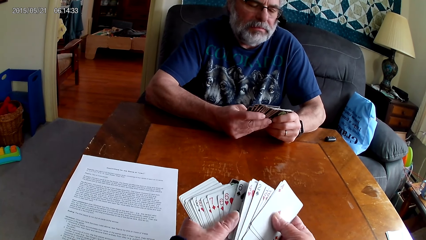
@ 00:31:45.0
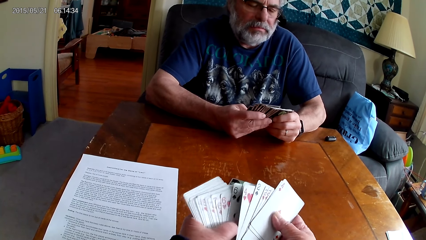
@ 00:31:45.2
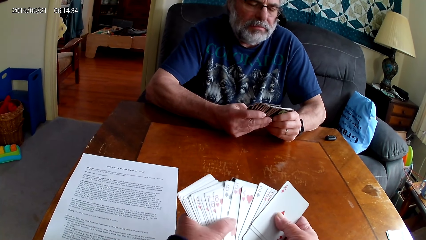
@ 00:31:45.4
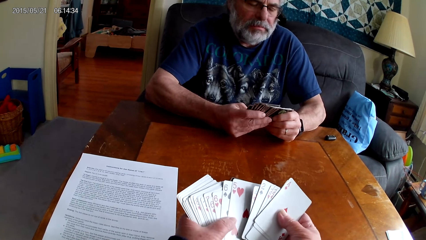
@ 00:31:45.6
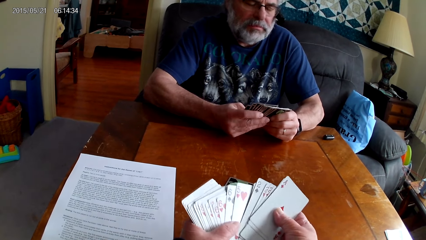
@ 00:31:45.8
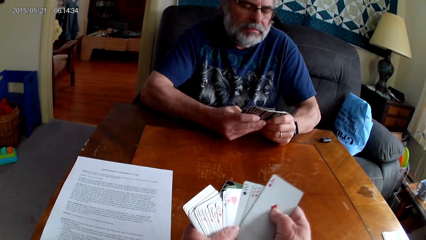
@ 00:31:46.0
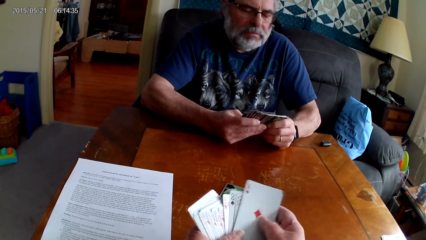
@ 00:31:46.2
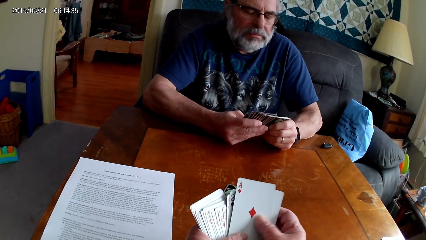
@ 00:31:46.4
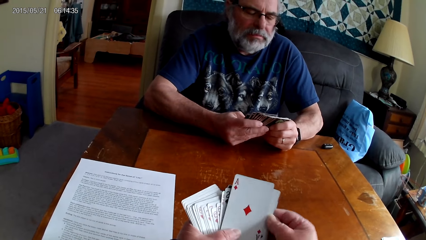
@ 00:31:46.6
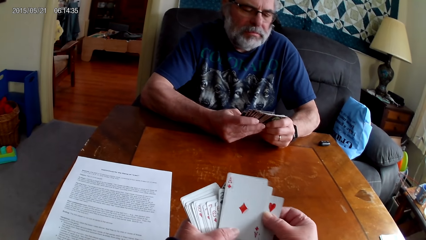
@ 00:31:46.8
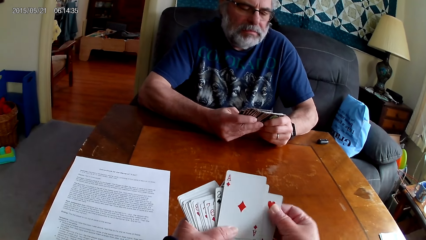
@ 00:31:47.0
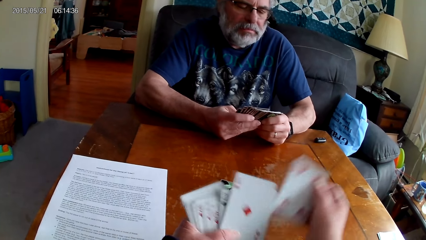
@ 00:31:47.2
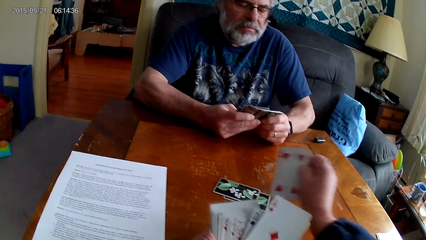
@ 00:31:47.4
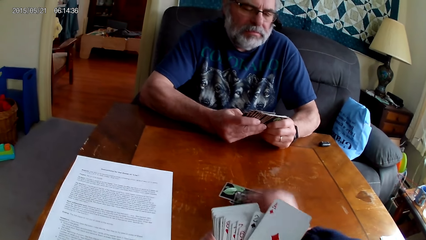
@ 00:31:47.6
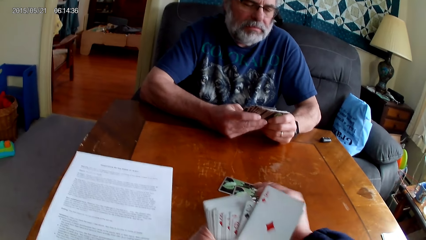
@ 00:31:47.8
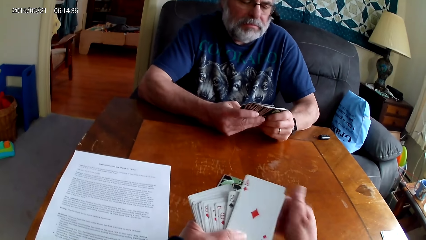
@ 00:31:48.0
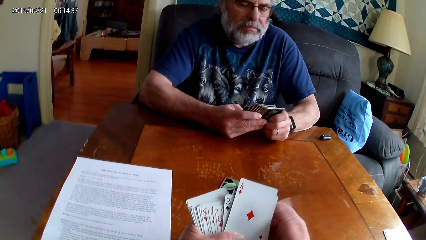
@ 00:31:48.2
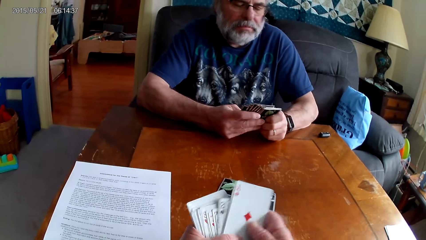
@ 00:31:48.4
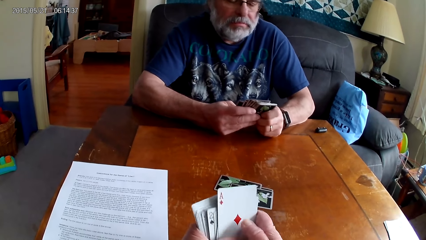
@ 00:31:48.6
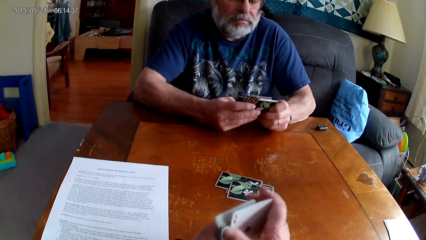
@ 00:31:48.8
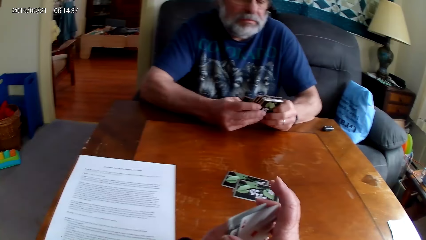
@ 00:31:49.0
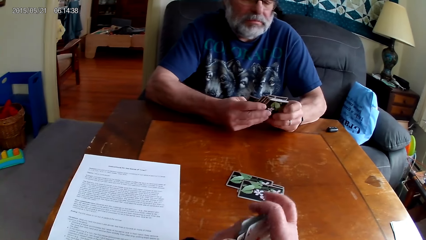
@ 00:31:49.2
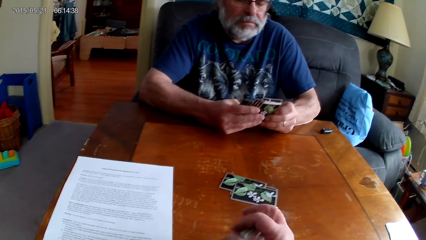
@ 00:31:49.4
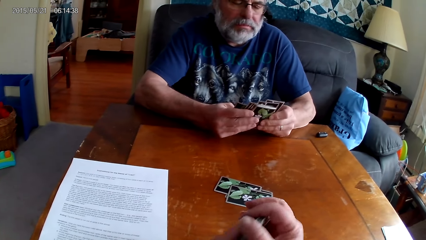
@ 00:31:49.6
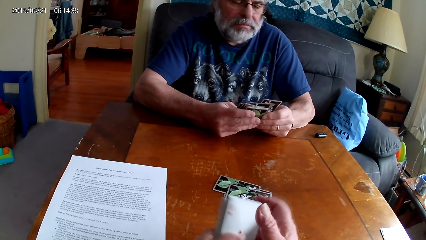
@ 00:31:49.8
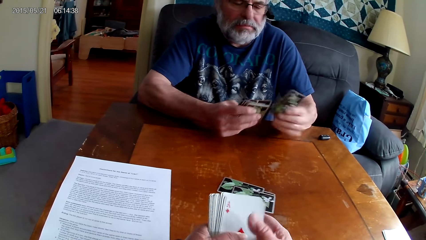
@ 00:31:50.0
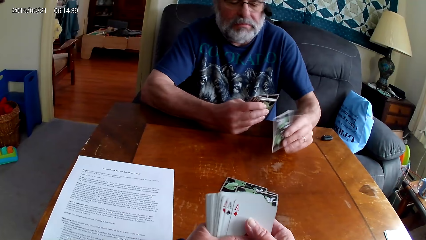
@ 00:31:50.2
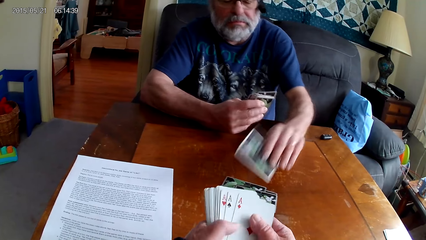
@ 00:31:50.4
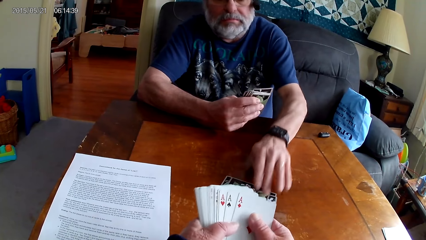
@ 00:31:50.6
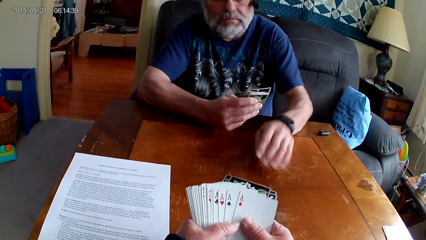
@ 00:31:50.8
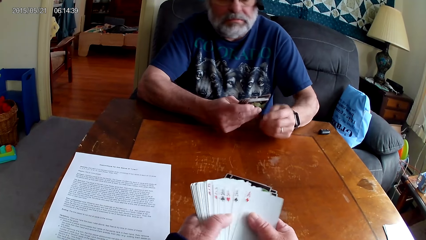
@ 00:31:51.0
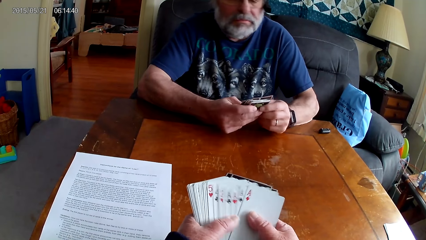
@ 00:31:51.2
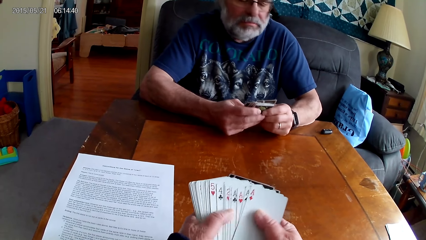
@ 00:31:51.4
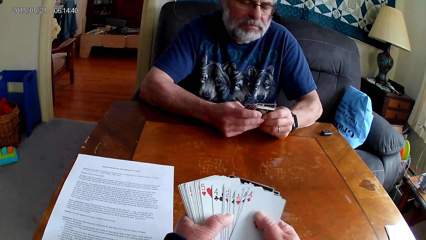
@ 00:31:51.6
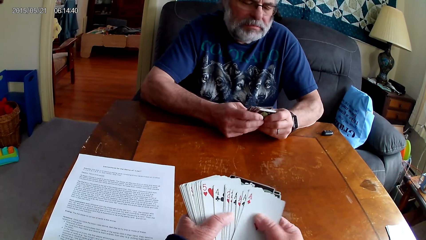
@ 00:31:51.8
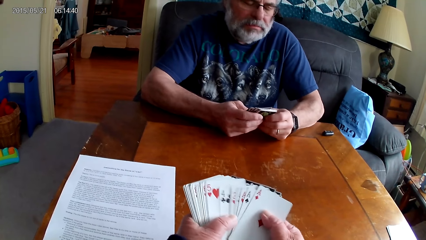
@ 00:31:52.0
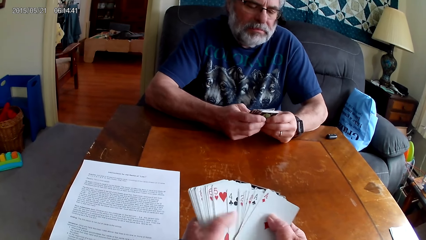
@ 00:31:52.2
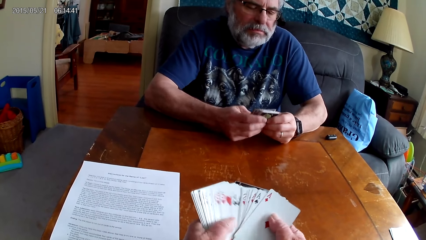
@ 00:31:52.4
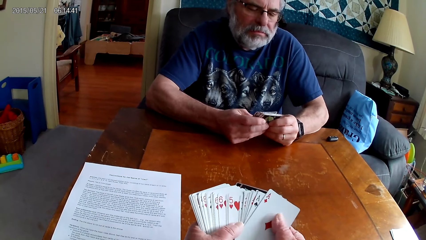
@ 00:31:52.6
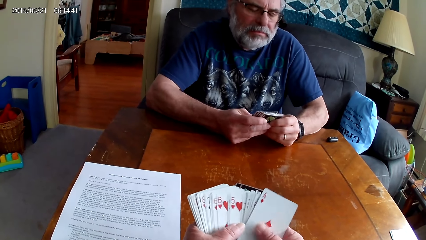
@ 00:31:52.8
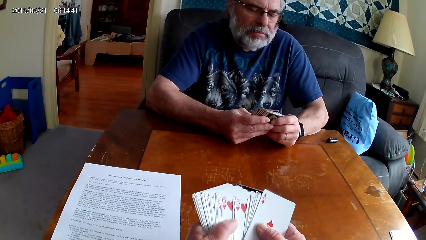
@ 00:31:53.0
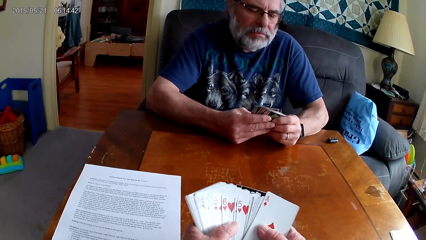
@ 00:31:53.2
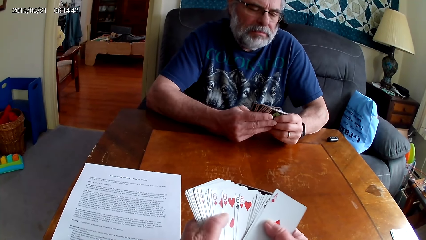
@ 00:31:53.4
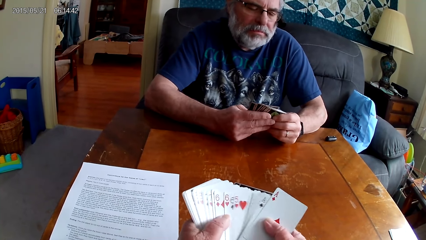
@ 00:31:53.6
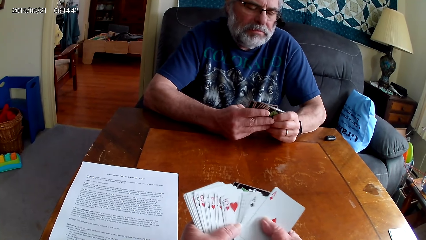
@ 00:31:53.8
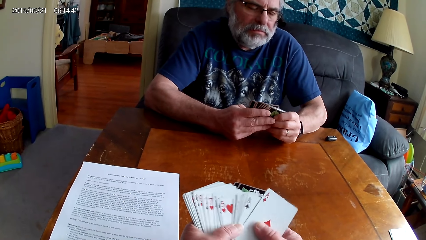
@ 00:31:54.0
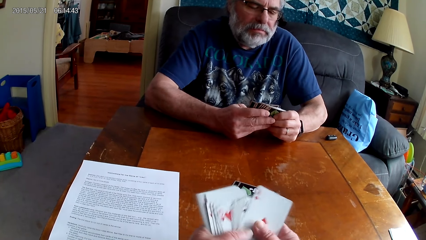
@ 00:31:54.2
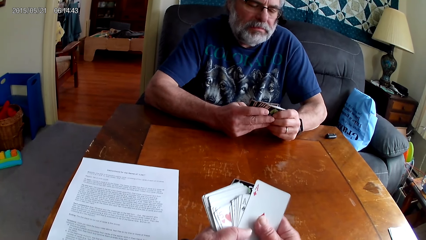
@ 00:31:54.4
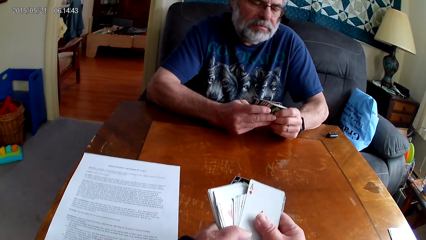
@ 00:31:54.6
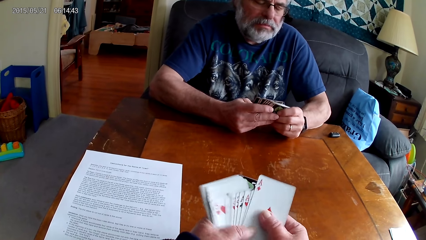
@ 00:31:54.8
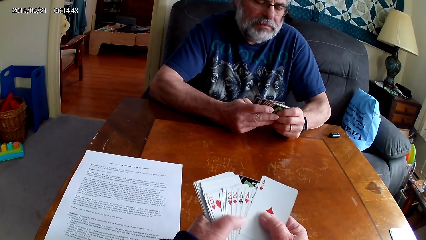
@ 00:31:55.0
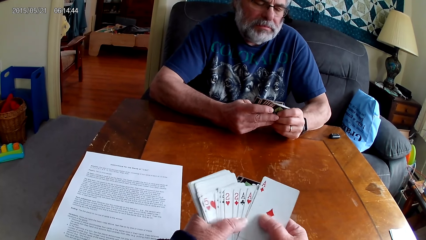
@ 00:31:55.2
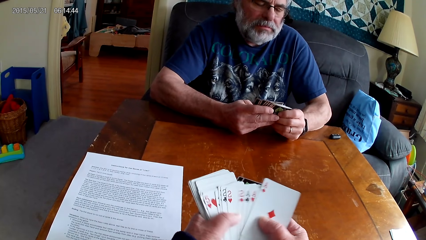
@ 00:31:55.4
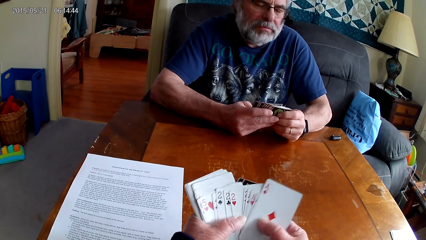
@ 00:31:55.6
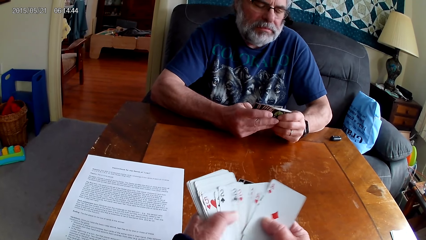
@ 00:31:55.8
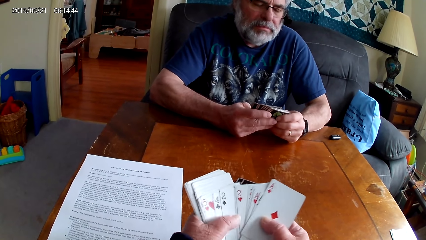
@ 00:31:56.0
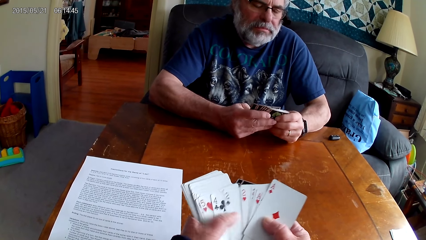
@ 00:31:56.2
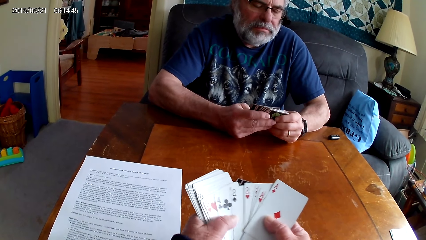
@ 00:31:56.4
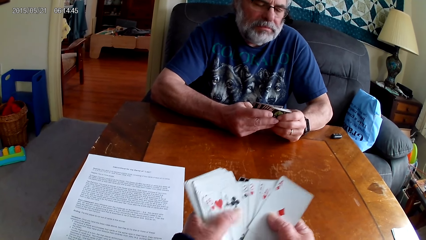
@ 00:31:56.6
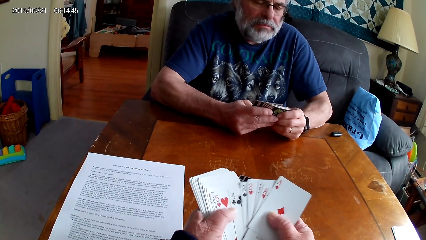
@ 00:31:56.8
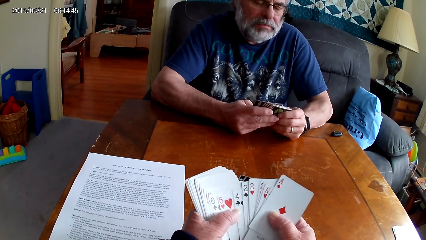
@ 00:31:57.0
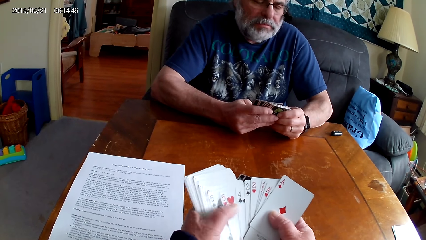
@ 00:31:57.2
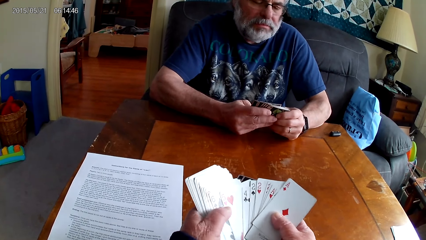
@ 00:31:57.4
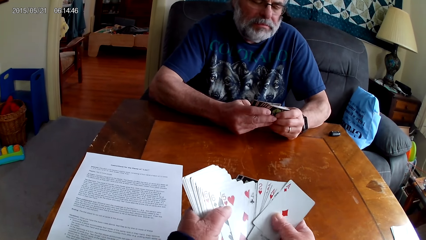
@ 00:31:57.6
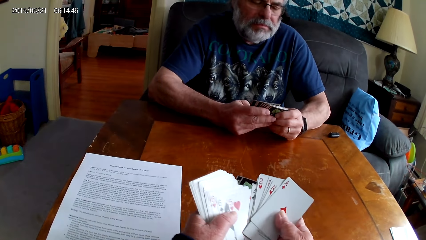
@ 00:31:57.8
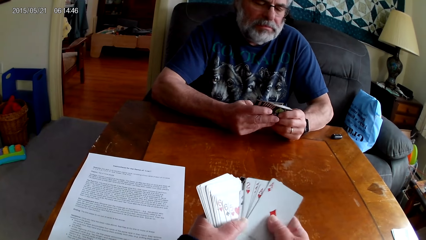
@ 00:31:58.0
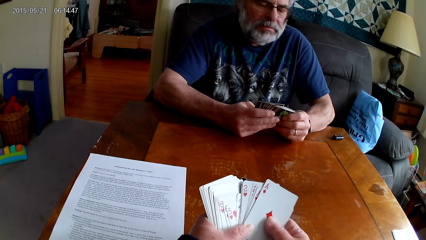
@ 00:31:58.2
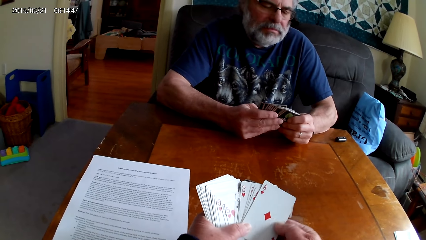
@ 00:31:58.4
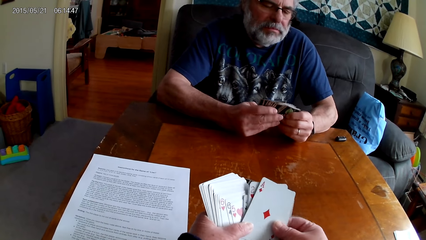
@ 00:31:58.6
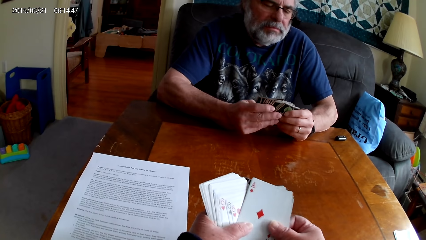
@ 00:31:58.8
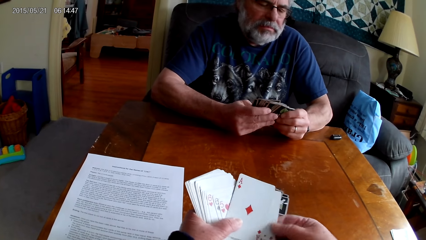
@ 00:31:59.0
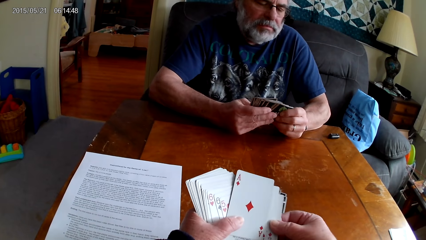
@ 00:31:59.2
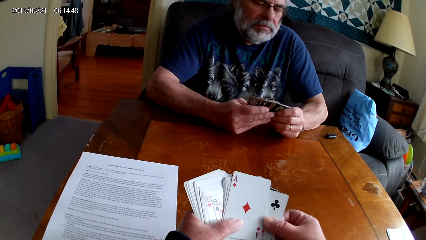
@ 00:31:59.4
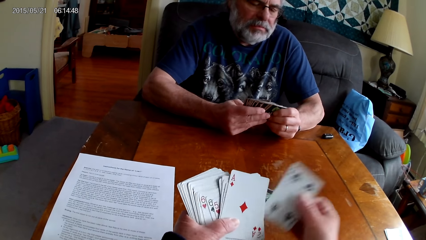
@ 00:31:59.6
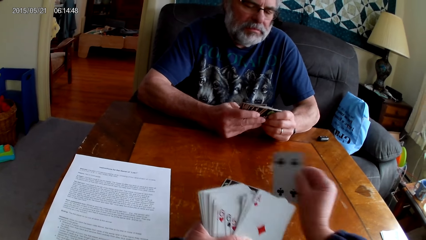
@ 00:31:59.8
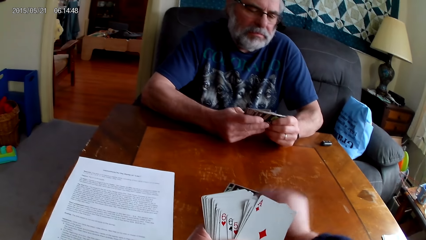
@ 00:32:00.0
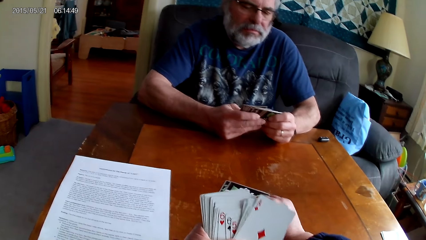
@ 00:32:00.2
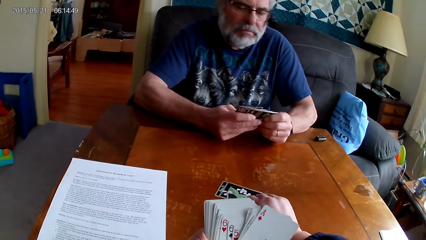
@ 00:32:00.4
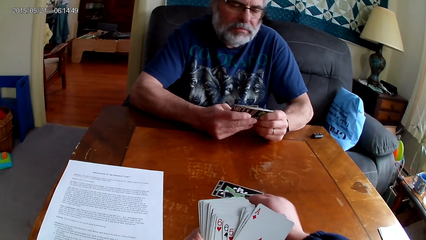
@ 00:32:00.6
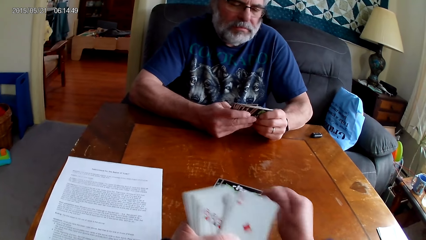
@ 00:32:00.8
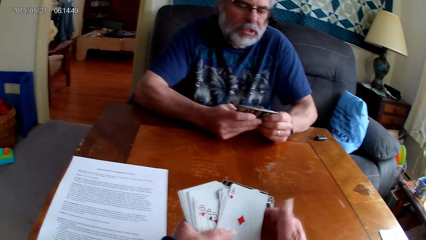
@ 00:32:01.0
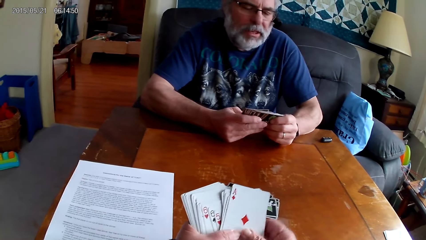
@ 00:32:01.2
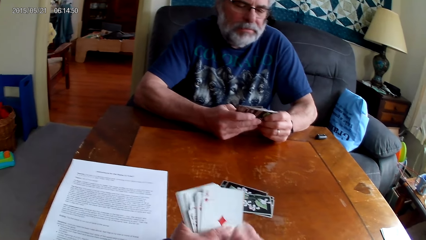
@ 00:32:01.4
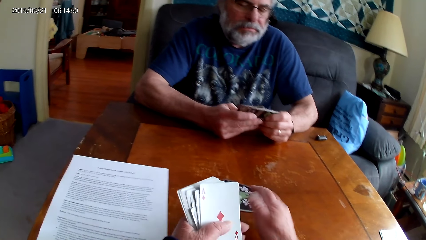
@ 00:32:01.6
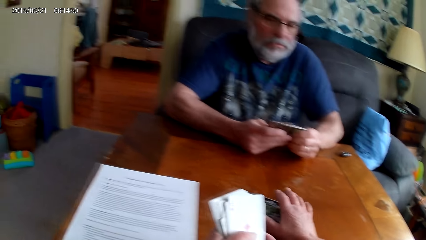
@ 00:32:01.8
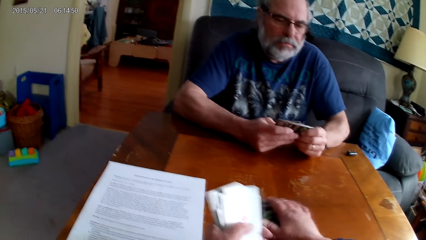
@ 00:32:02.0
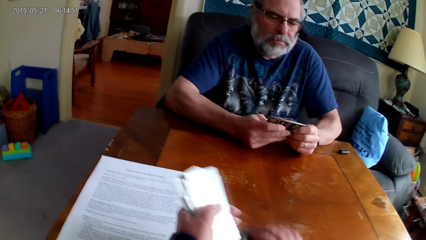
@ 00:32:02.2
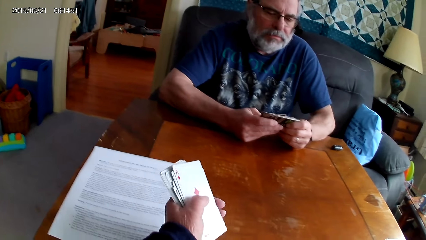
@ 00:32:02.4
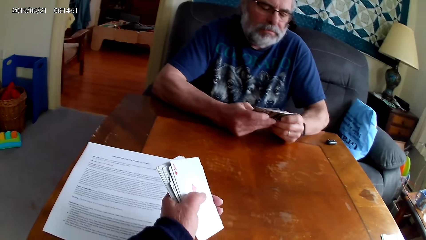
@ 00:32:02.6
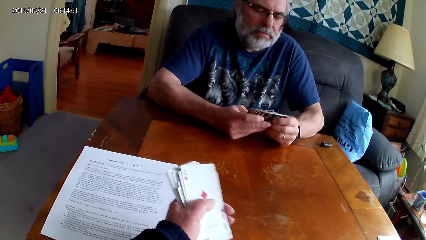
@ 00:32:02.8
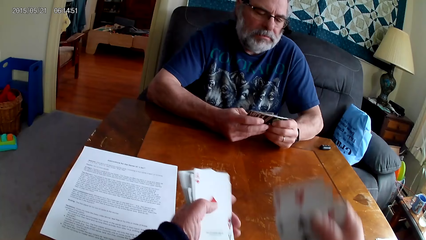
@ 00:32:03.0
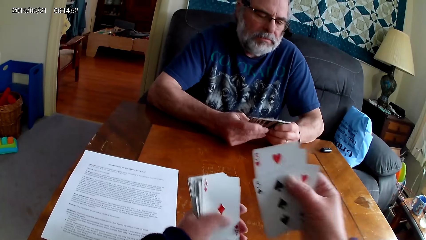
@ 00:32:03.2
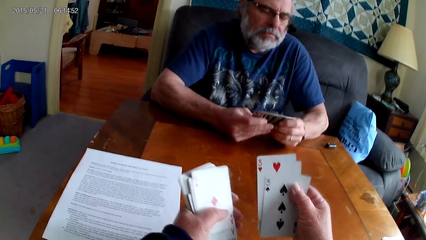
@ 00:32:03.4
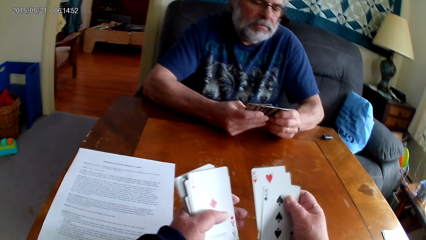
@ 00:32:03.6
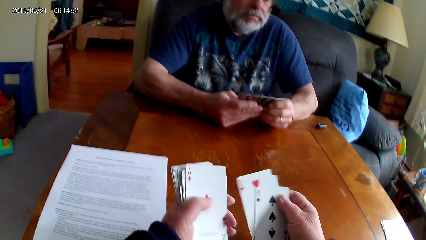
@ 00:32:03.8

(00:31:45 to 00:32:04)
The camera wearer puts a card on the table. A person puts a card on the table. The camera wearer chooses cards. They put a card on the table. They pick cards from the table.
